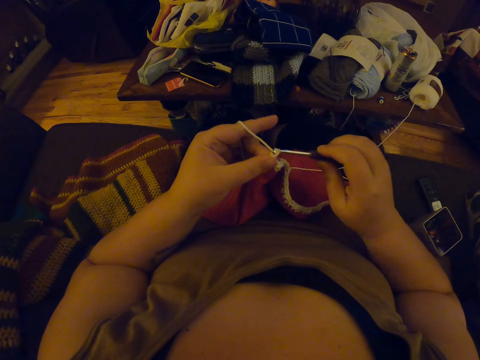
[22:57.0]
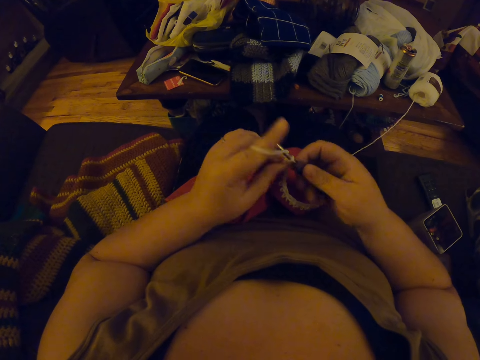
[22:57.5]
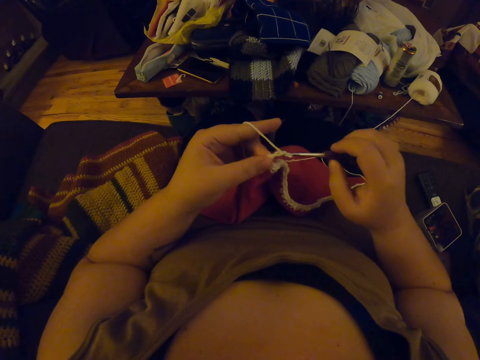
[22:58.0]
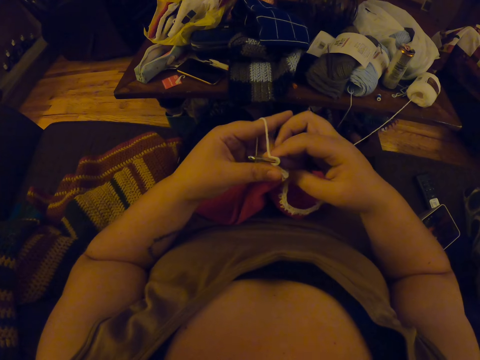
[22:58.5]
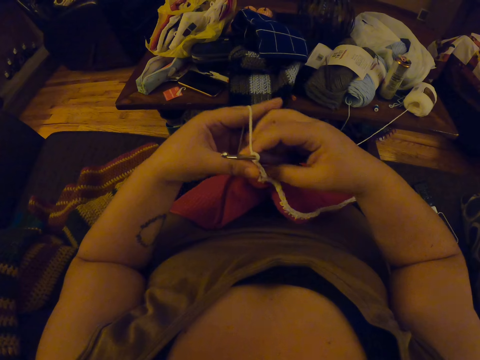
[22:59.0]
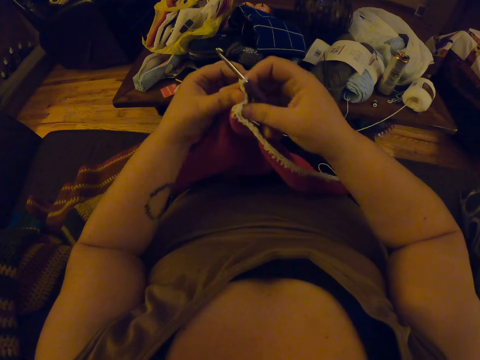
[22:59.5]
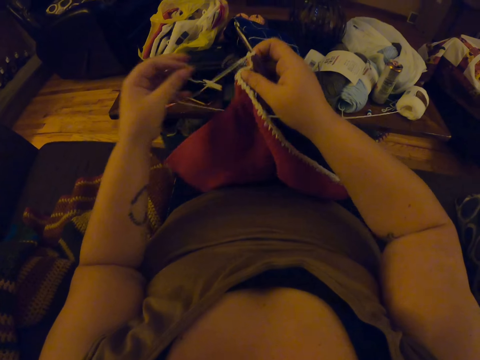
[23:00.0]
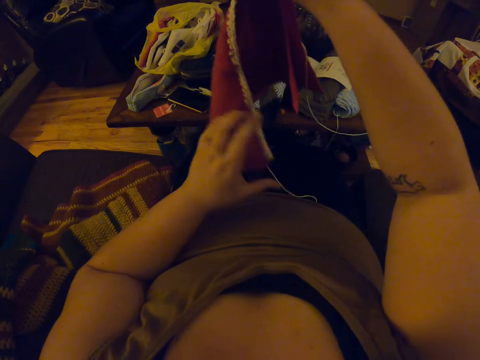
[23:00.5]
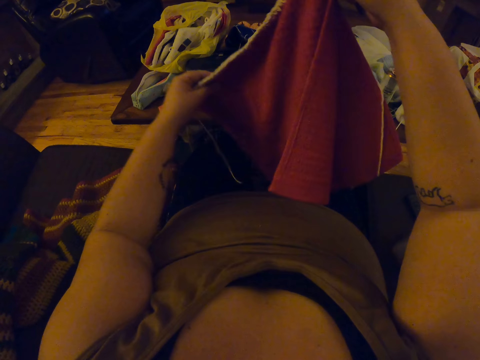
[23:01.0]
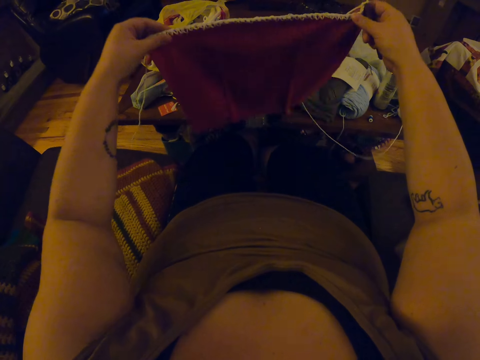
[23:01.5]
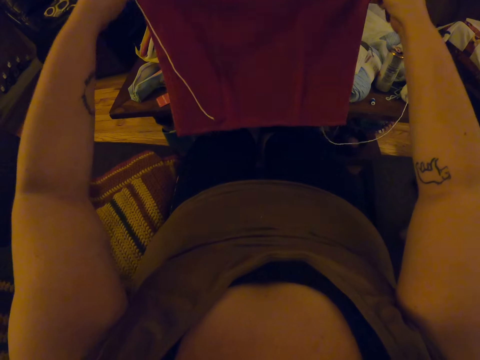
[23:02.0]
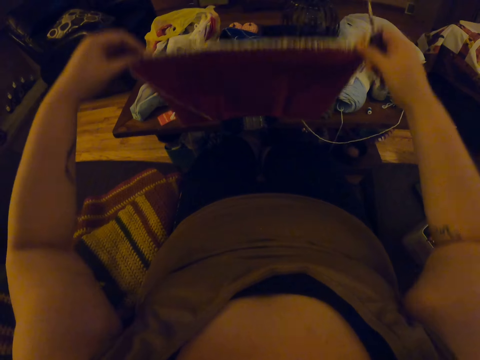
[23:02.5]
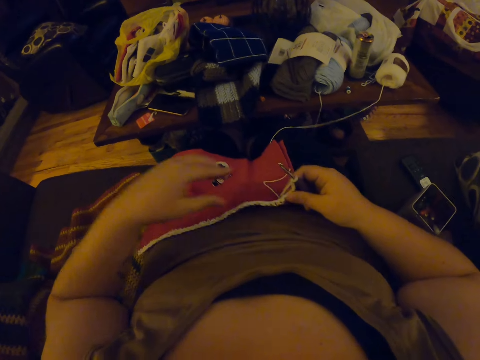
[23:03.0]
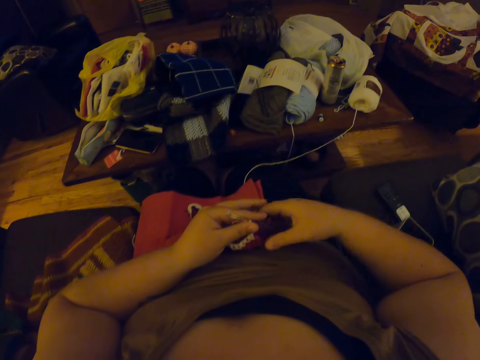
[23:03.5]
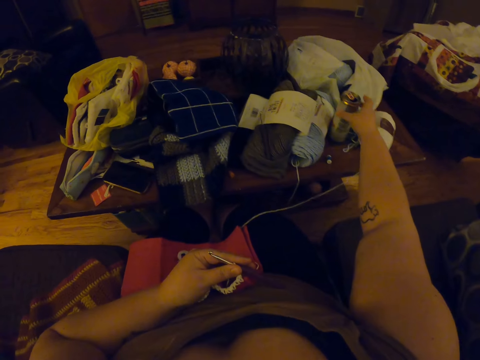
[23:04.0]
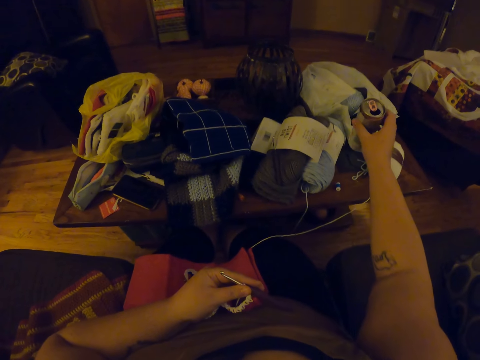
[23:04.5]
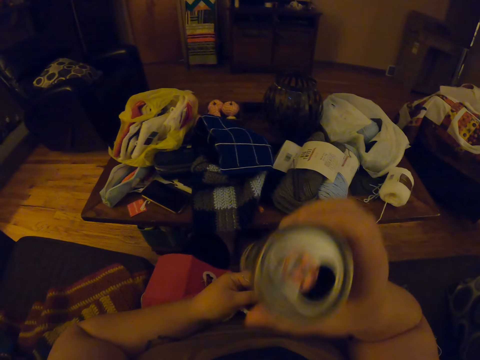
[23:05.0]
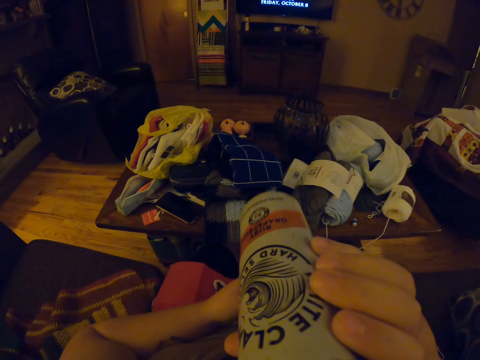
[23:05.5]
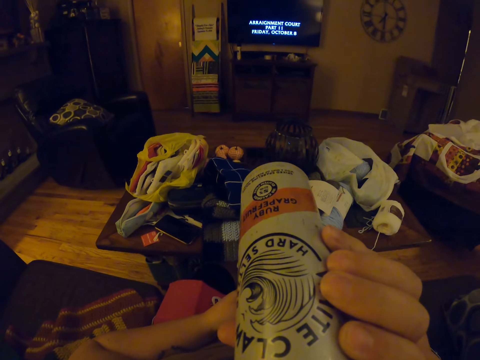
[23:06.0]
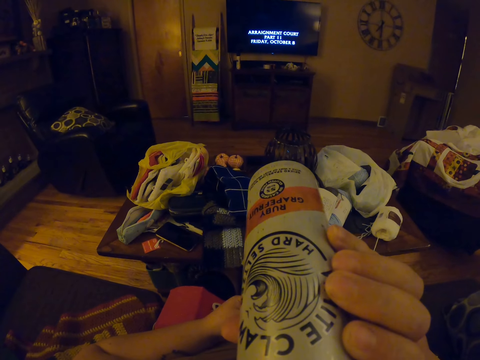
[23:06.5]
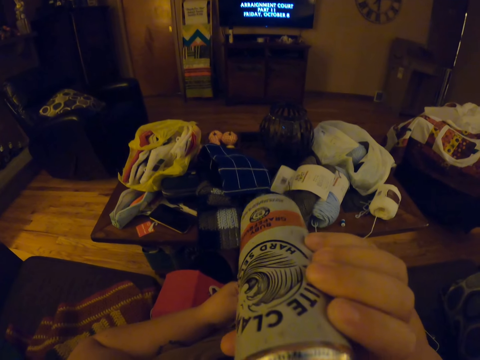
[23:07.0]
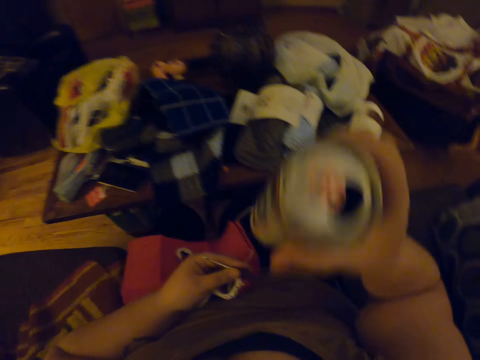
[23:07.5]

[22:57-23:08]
The camera wearer knits a fabric. They crochet the edge of a material with a yarn. They hold up the fabric. They adjust the material with both hands. They turn the fabric, straighten the fabric and put the fabric on the laps. They hold the crochet hook. They pick up a can of soda. They drink from the can of soda.

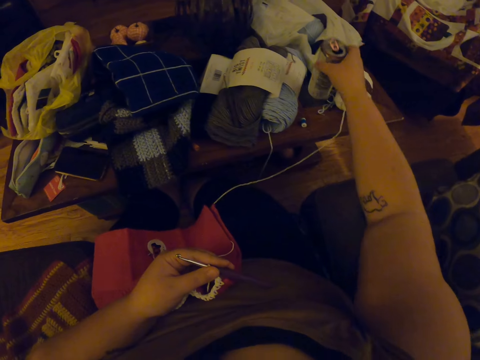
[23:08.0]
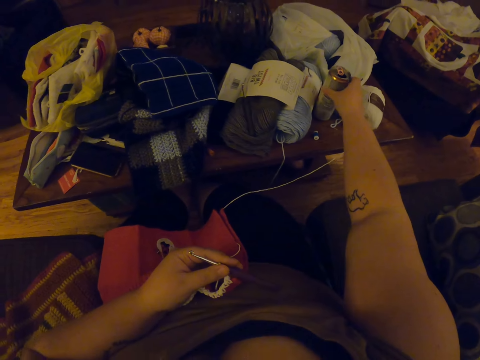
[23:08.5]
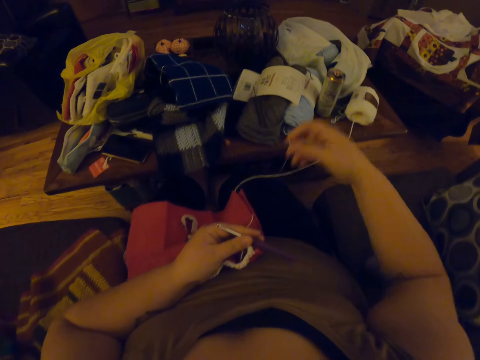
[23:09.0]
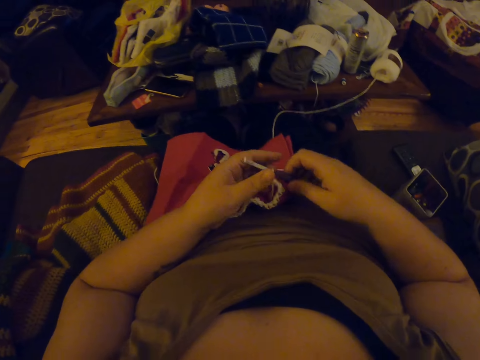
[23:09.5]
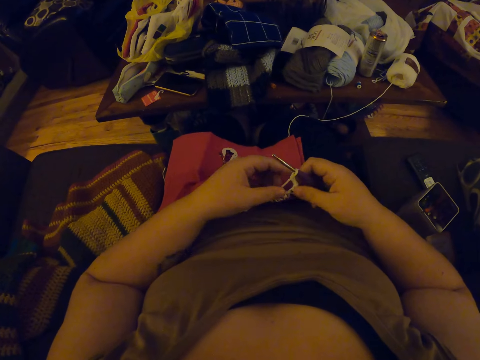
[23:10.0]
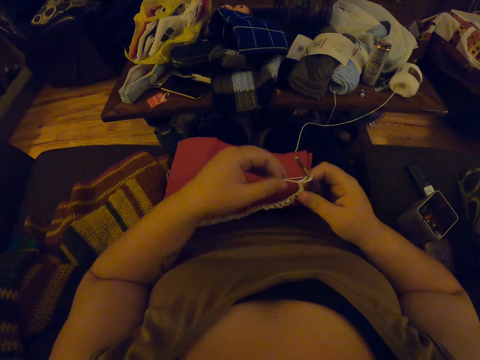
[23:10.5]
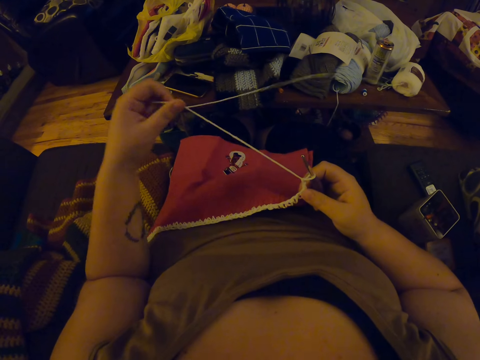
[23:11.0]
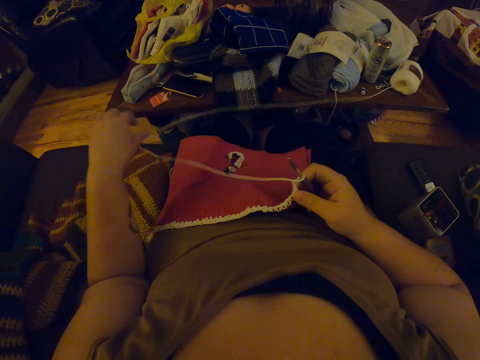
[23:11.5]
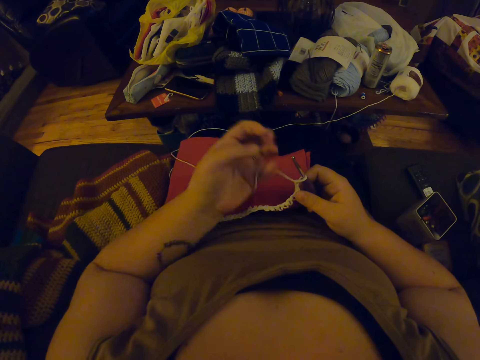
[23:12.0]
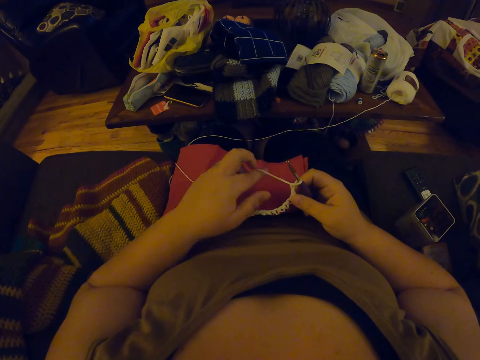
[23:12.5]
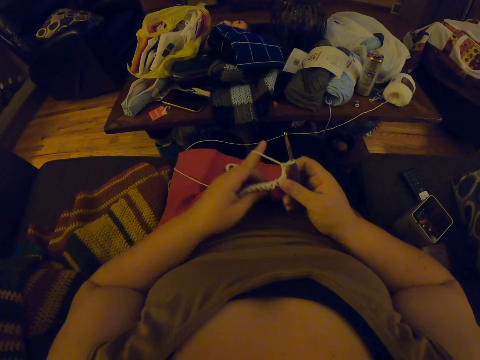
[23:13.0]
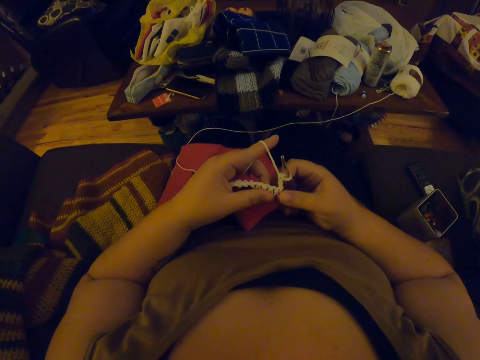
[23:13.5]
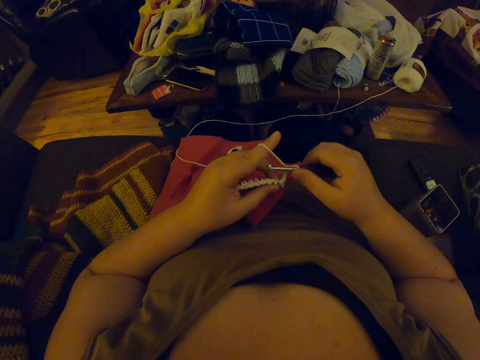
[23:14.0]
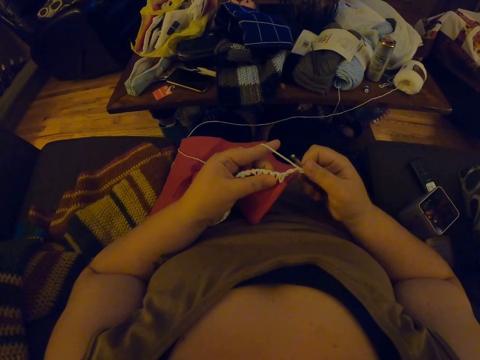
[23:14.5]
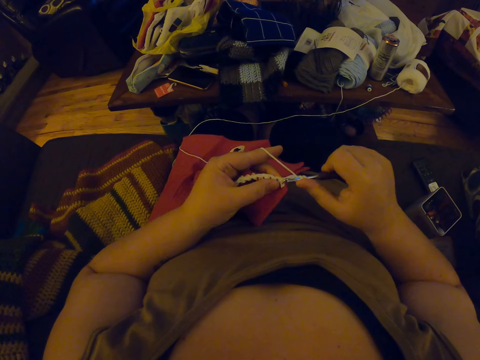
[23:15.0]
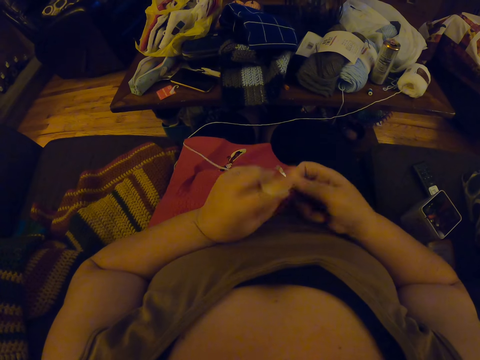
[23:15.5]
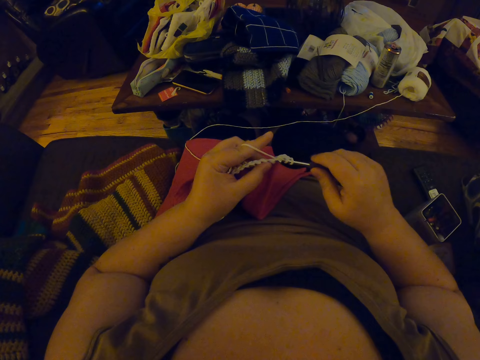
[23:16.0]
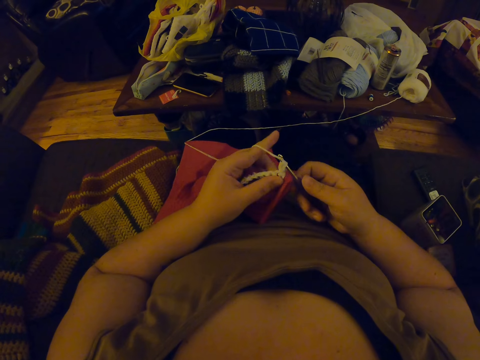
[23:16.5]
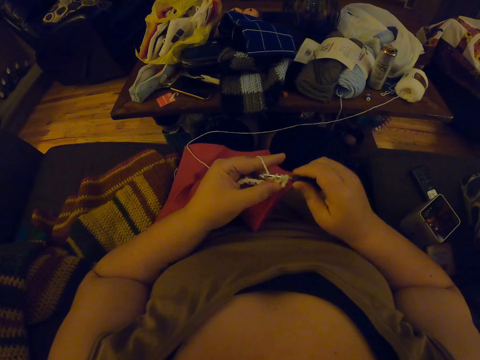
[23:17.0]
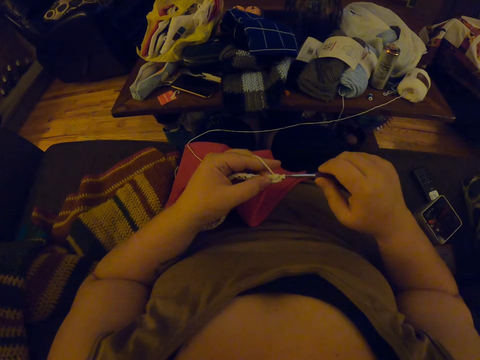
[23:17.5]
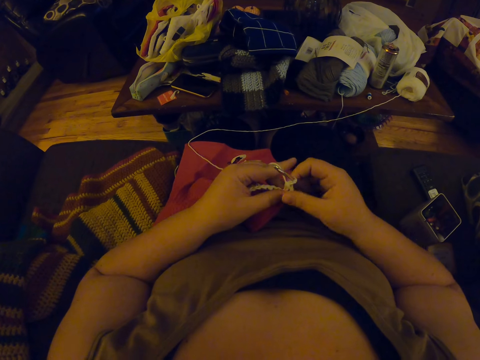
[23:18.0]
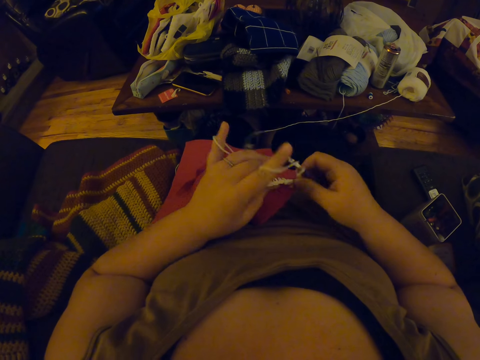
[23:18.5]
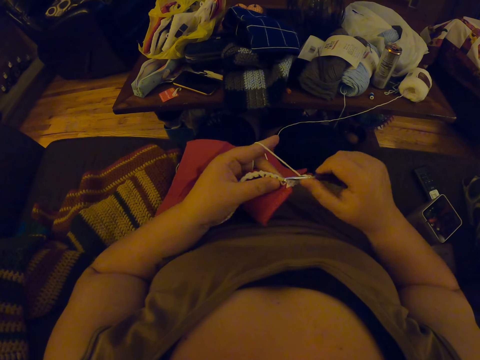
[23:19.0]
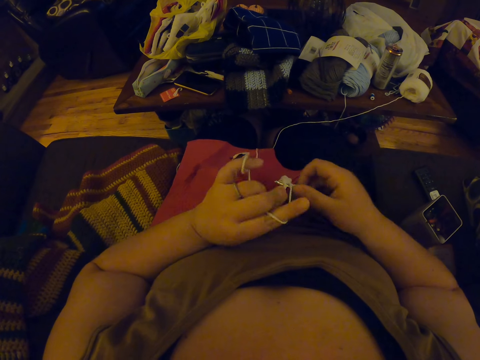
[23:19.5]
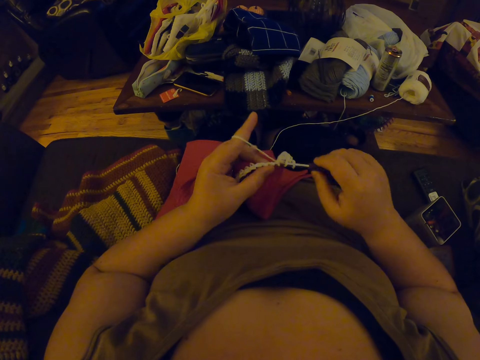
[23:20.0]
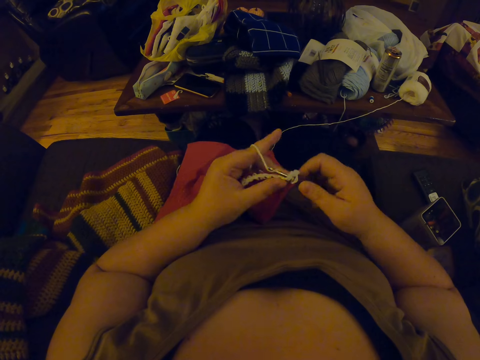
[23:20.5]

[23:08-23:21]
The camera wearer drops the can of soda. They pull the yarn. They straighten a thread. They roll the thread on the finger. They crochet the edge of a material with a yarn. They knit a fabric.
